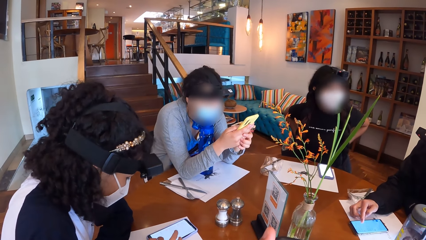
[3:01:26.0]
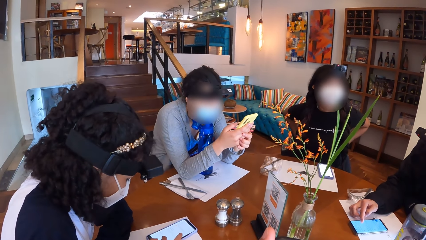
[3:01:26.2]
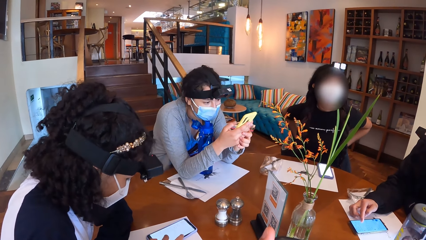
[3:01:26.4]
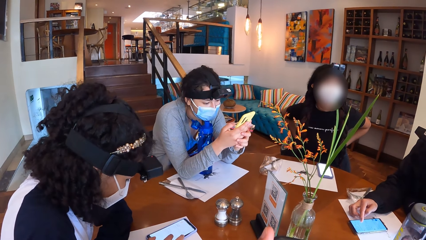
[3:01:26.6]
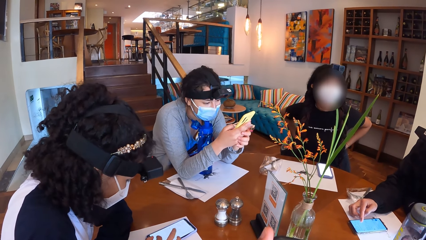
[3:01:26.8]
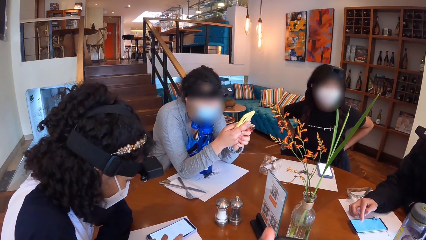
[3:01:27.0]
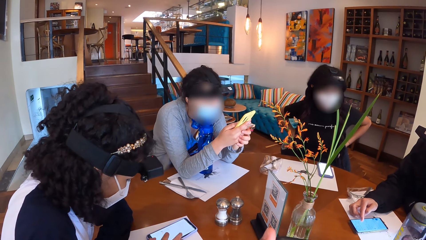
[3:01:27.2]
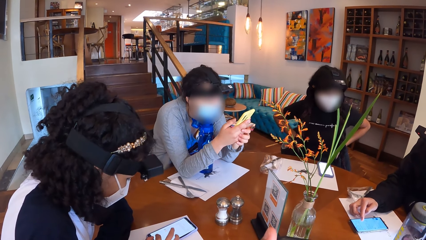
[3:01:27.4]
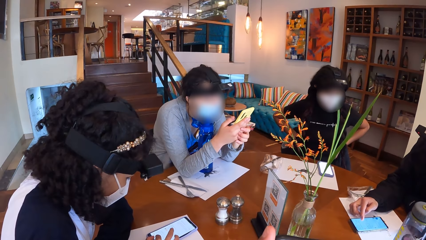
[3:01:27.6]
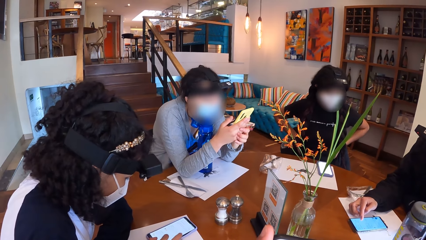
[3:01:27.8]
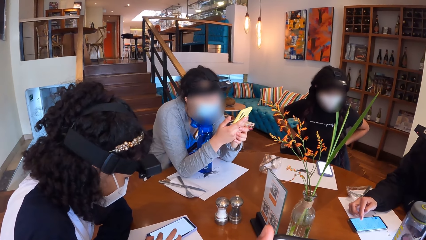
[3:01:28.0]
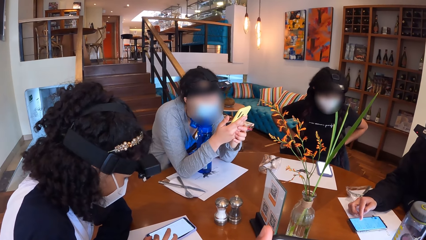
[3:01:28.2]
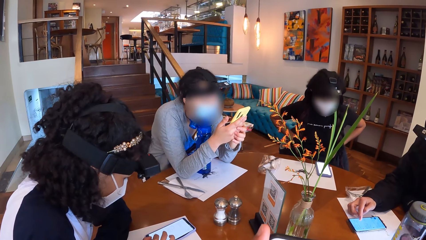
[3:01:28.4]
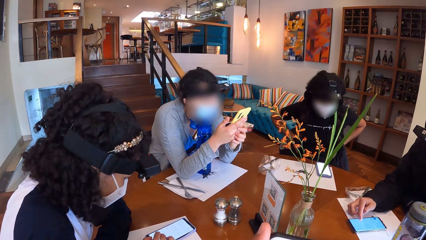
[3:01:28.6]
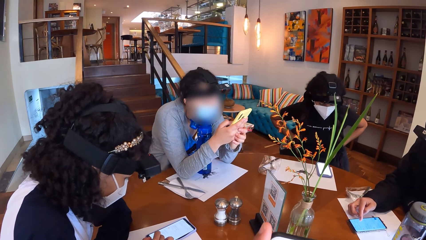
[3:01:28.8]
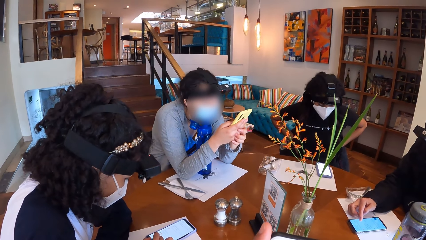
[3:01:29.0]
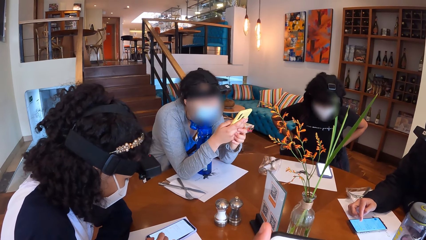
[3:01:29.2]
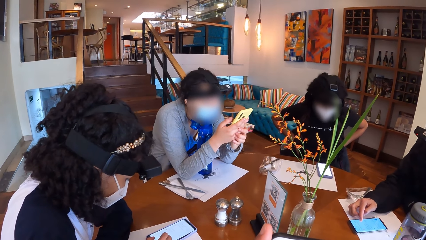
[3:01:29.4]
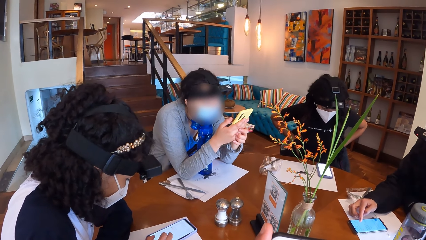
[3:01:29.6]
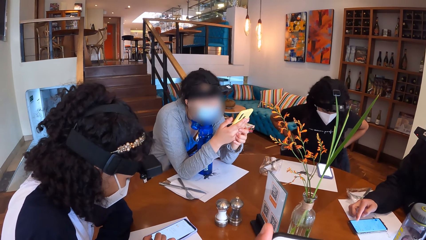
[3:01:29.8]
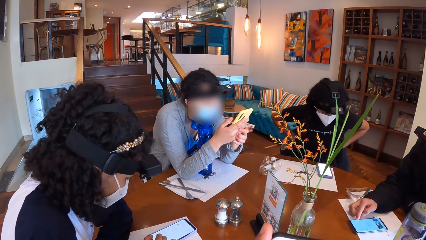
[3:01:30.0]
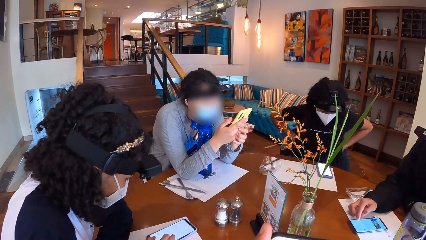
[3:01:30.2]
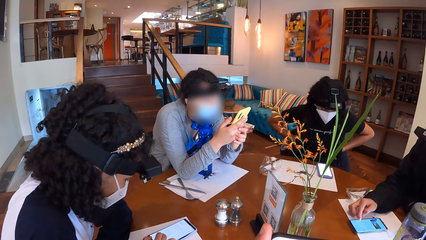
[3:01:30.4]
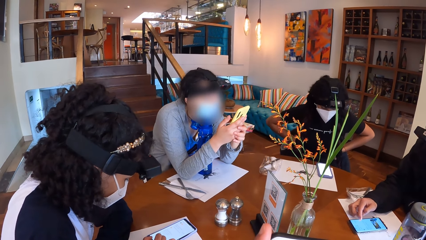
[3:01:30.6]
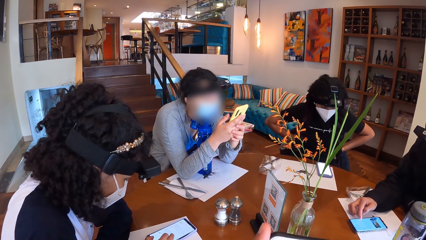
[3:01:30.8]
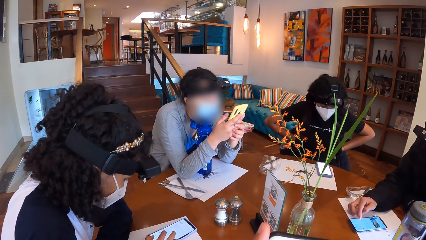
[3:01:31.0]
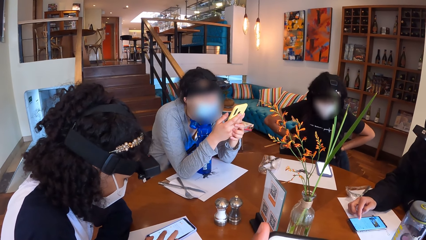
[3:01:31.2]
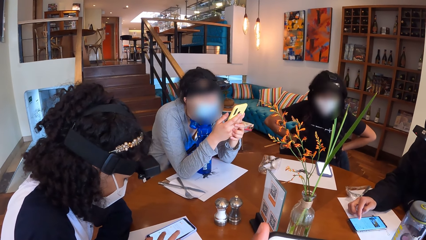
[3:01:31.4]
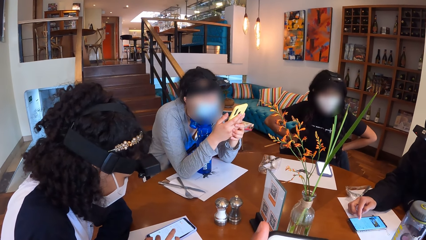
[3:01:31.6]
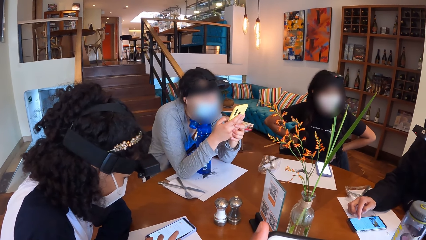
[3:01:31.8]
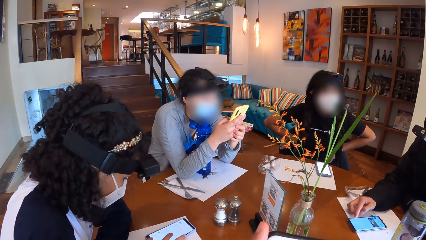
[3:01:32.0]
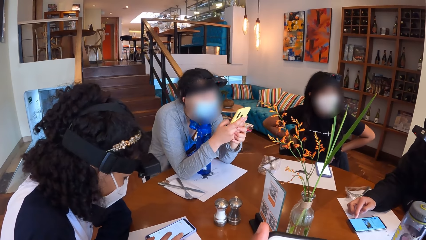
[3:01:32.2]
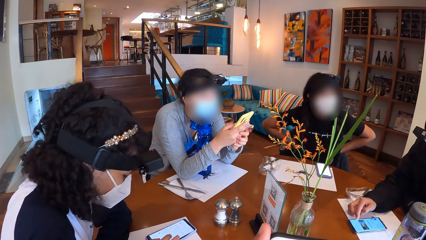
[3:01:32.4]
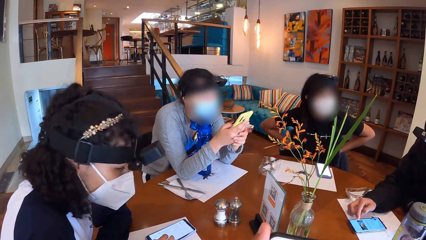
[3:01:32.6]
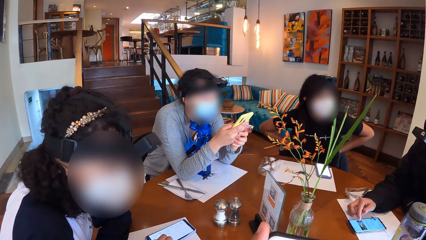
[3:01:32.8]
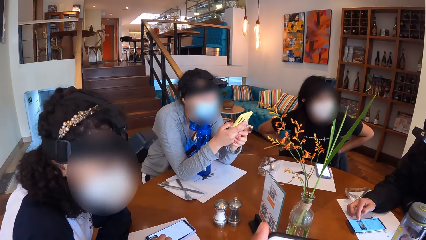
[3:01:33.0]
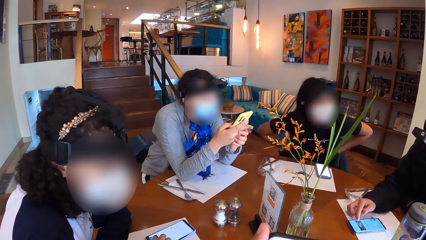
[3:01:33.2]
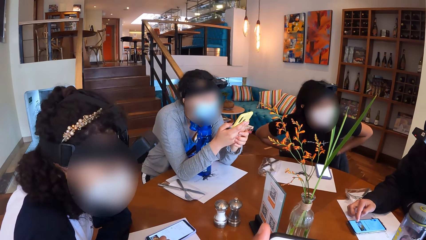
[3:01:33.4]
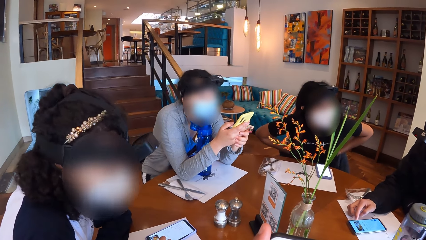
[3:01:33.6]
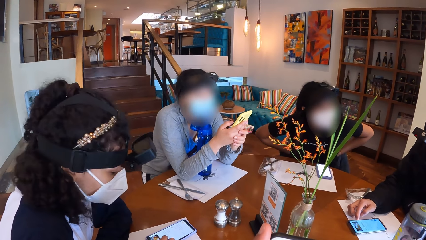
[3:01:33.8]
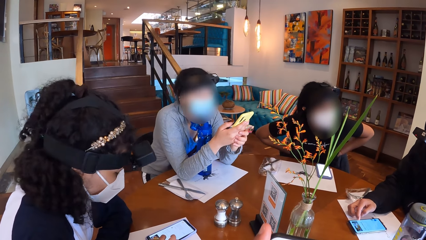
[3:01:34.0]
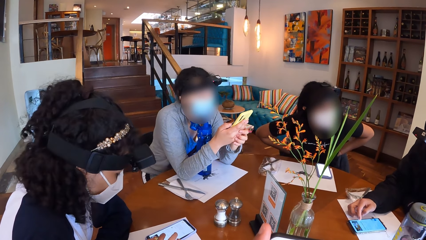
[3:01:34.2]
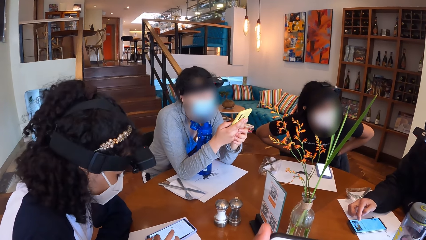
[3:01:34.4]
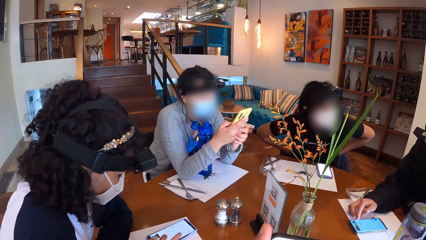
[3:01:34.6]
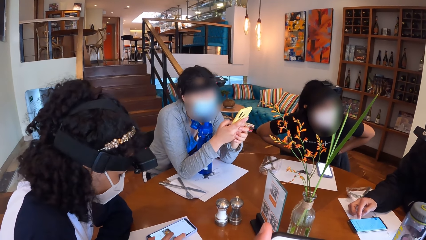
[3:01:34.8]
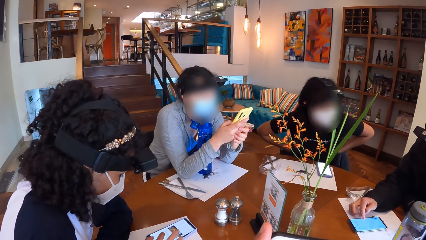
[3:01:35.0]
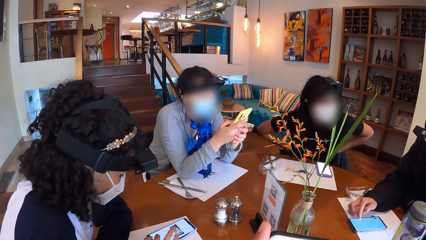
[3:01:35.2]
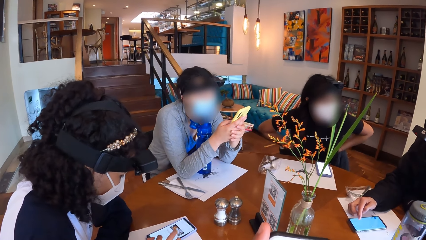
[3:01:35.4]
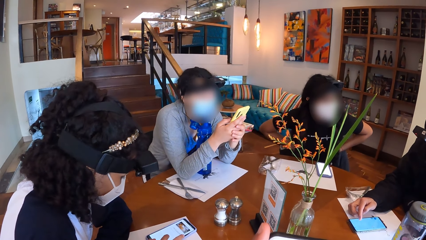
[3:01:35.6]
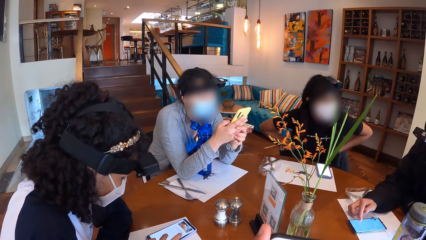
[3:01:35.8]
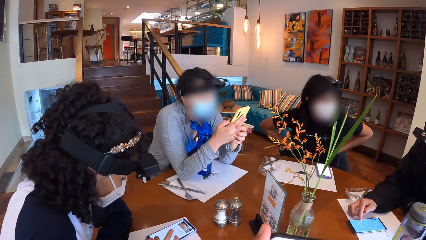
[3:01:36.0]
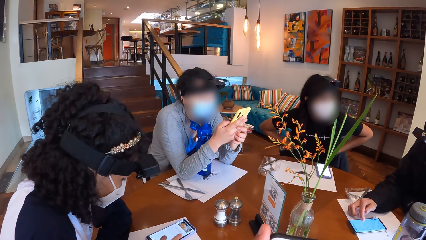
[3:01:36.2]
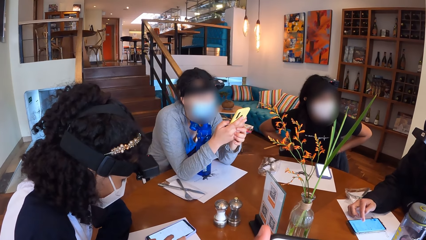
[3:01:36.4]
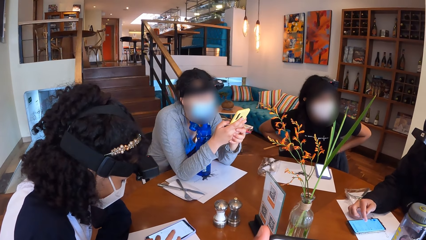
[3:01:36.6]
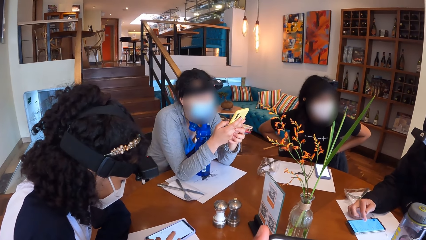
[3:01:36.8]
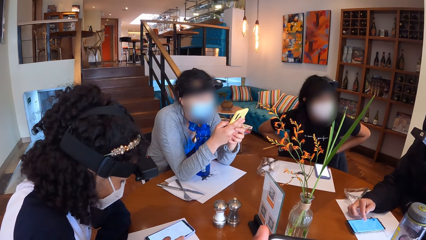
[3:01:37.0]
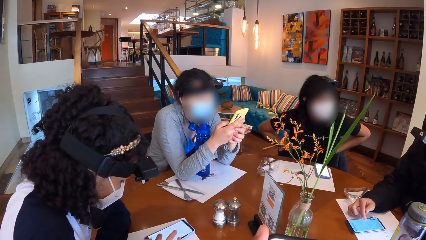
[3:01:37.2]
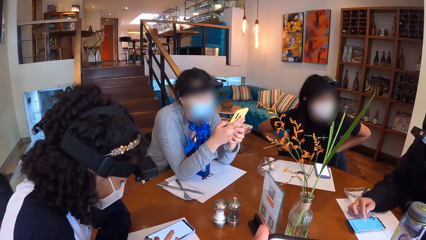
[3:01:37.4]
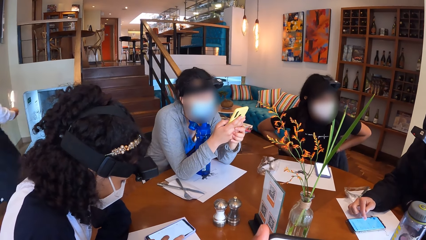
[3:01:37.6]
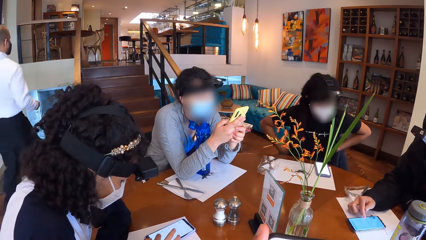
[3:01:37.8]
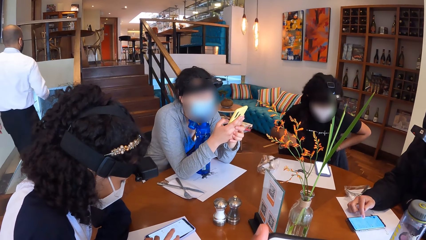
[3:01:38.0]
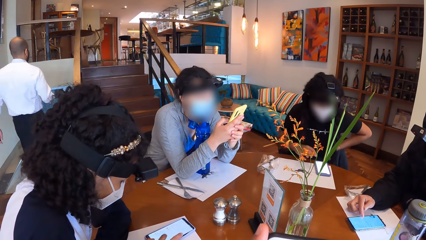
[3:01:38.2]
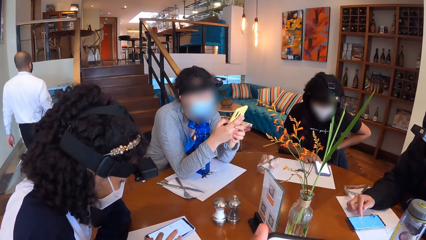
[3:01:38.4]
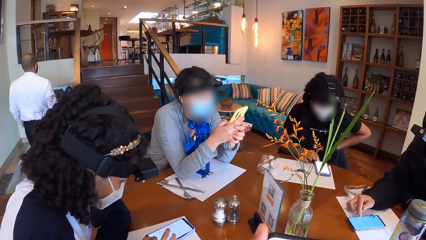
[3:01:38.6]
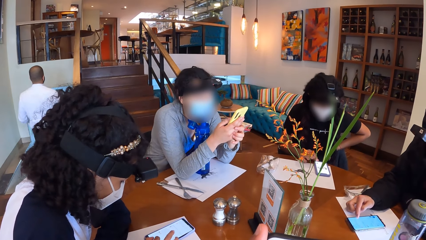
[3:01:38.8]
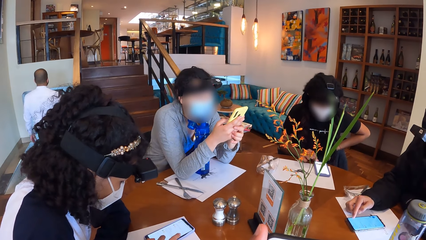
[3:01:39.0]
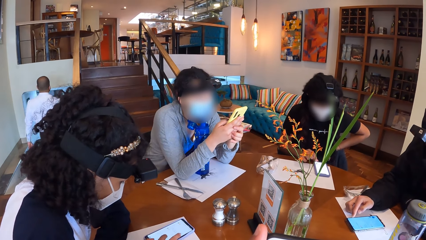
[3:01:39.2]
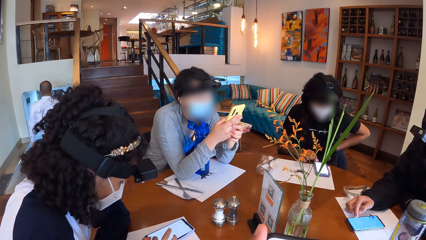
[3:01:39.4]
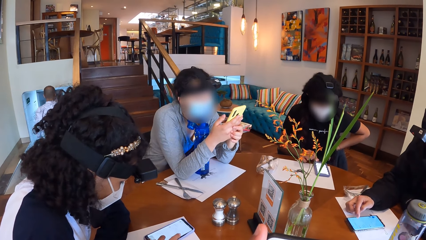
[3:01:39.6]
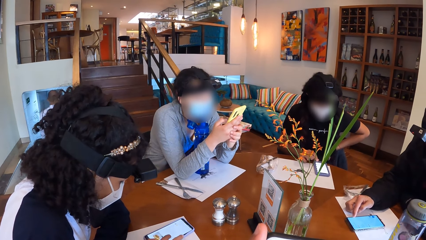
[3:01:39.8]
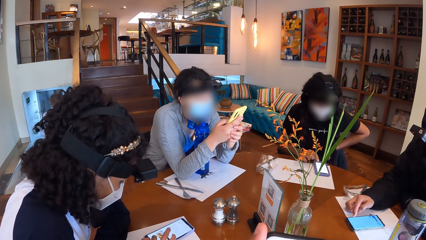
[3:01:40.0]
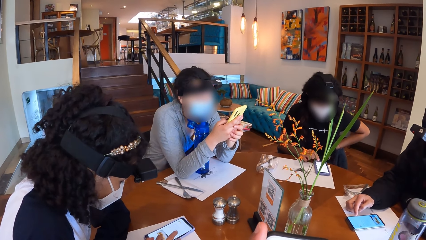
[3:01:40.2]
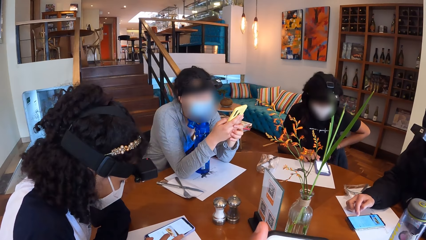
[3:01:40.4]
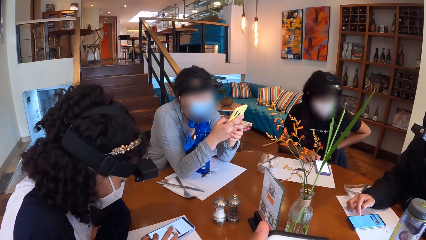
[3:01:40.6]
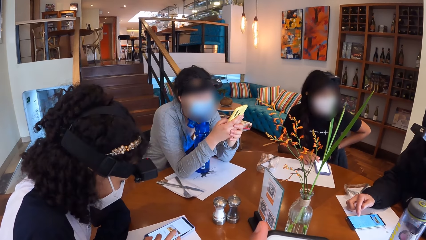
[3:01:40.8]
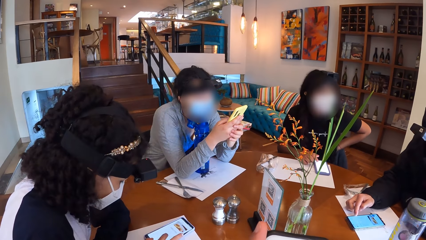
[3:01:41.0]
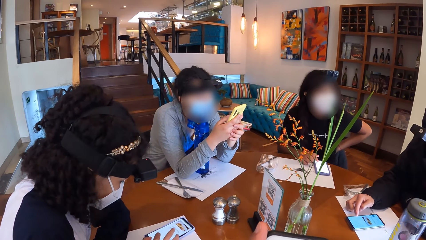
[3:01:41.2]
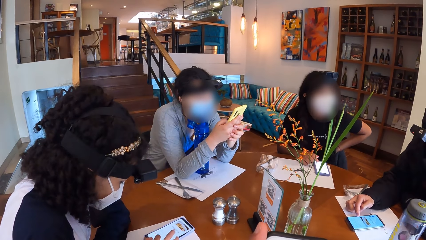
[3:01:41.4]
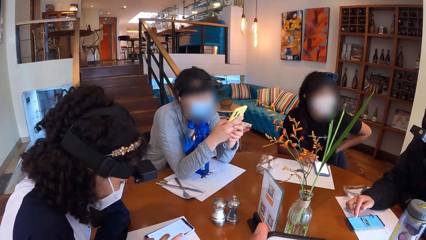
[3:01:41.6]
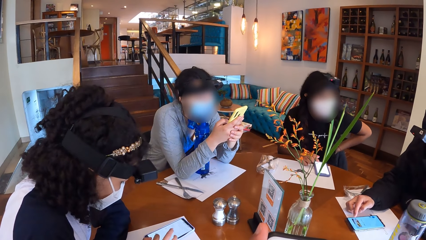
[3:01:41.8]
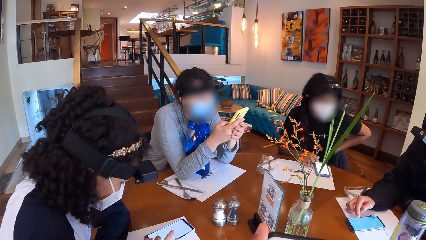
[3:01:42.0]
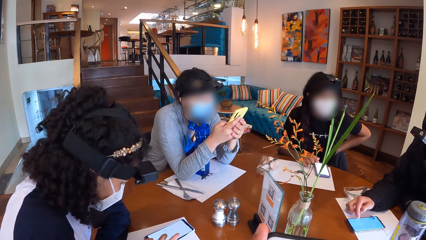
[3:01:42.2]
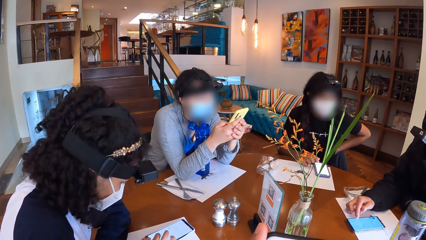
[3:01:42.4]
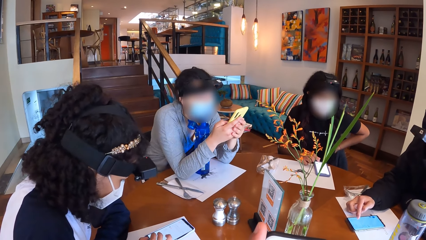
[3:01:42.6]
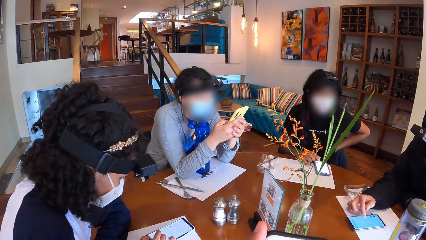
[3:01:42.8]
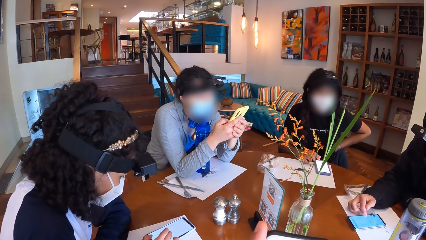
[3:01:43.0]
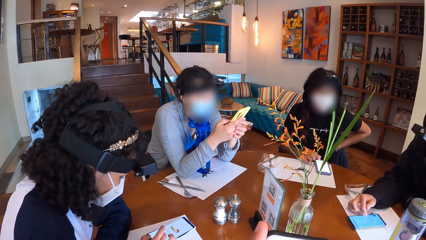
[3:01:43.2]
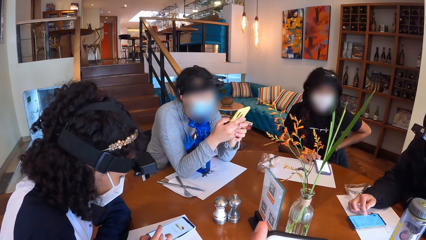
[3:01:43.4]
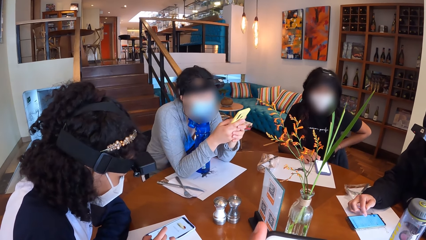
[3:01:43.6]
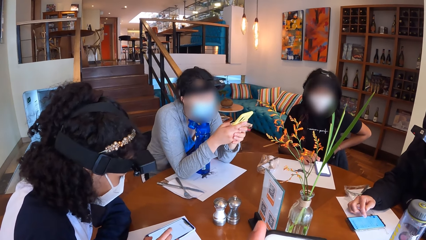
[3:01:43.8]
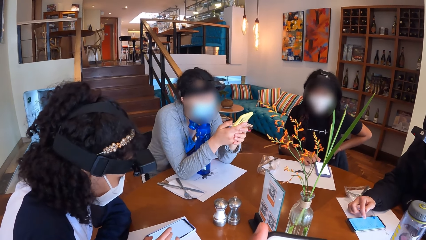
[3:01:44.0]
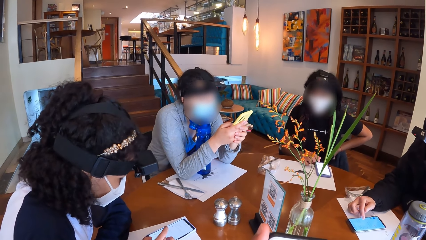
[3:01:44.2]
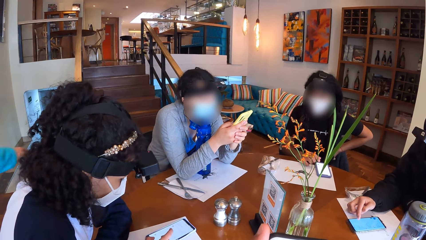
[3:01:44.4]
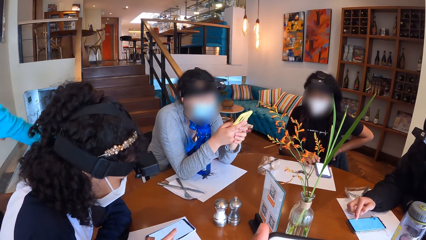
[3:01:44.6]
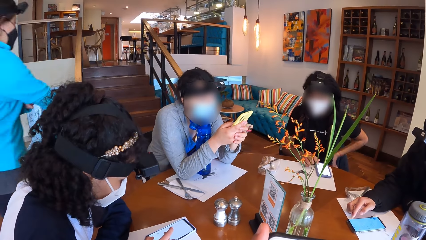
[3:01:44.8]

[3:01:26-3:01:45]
The woman operates her phone with her right hand.
